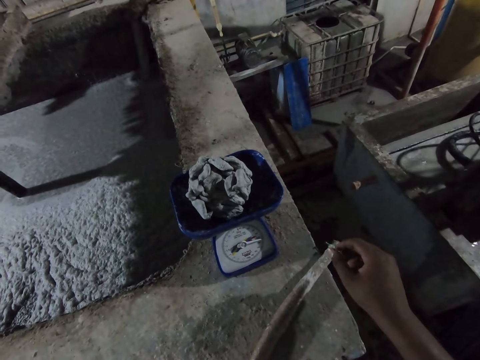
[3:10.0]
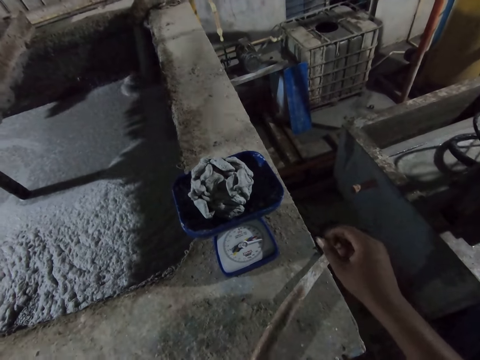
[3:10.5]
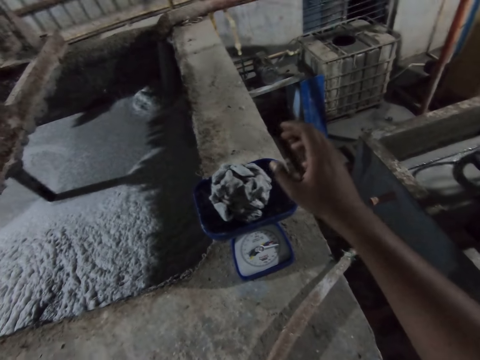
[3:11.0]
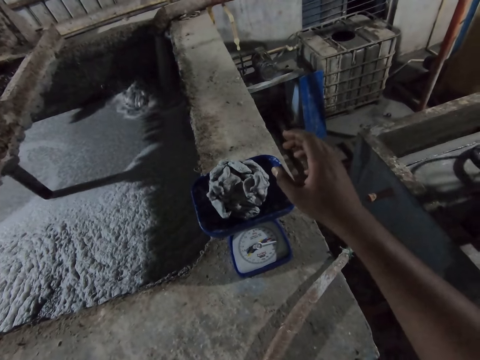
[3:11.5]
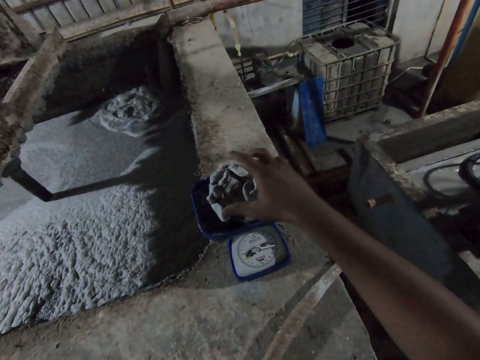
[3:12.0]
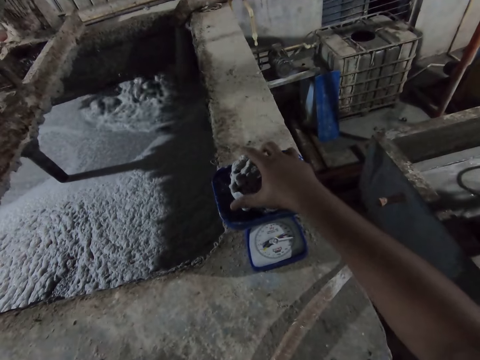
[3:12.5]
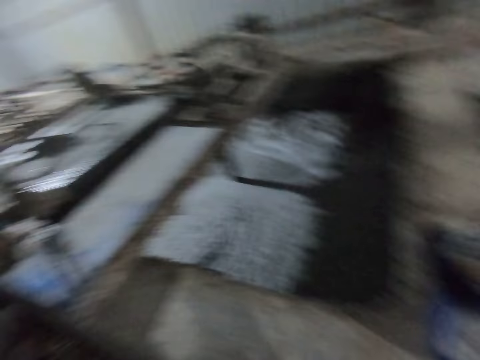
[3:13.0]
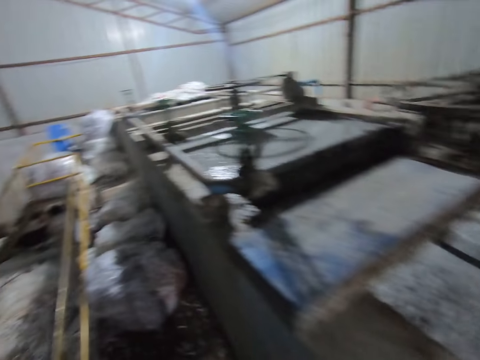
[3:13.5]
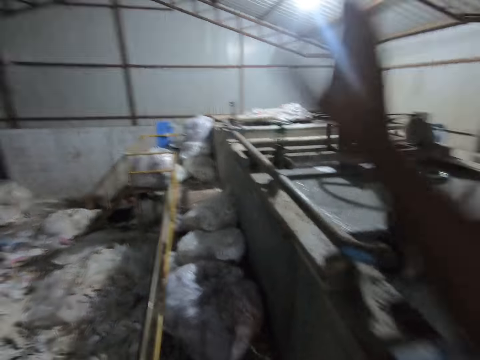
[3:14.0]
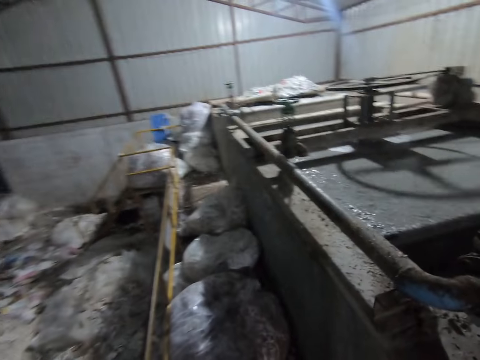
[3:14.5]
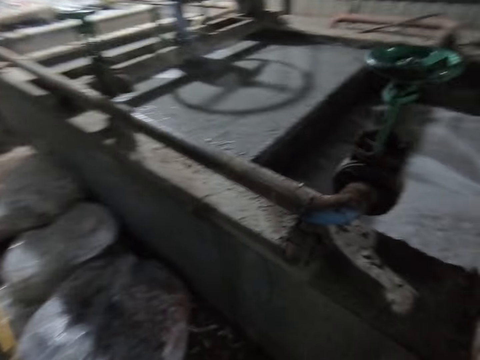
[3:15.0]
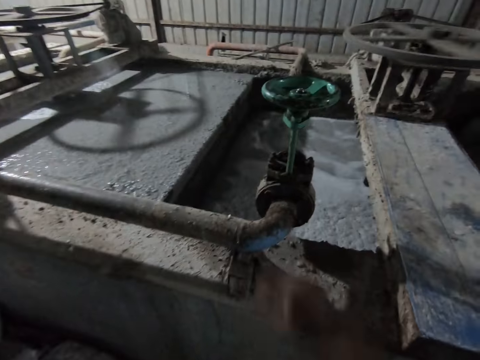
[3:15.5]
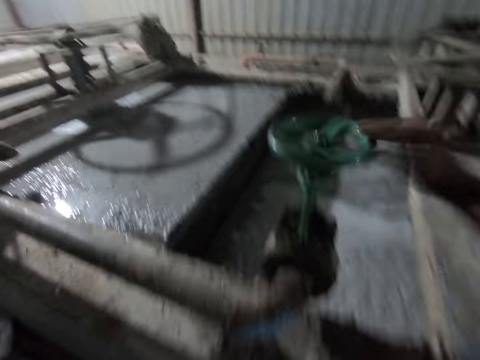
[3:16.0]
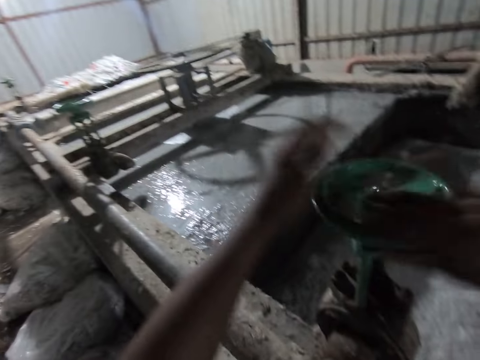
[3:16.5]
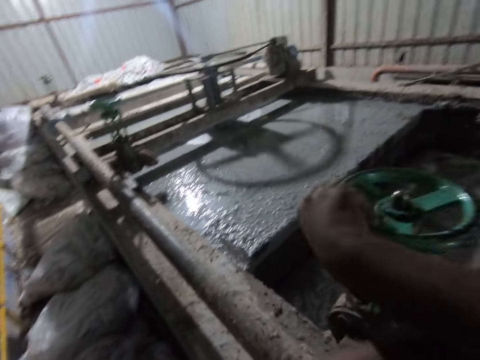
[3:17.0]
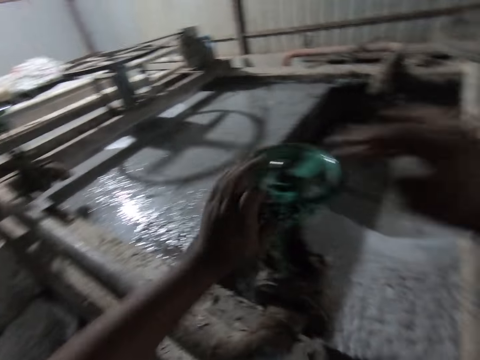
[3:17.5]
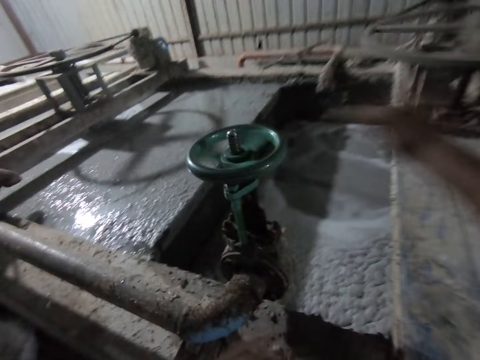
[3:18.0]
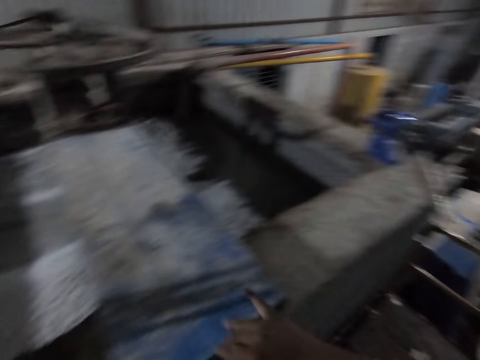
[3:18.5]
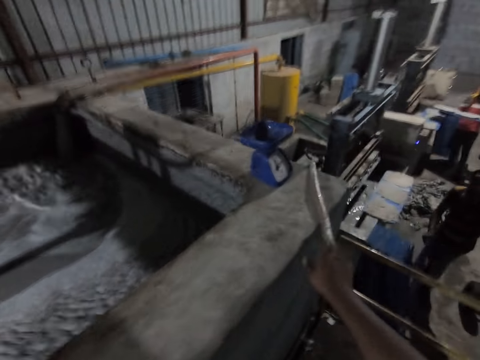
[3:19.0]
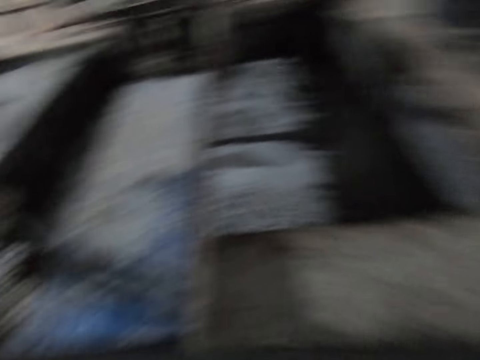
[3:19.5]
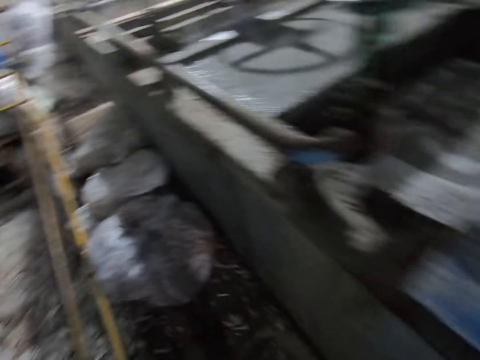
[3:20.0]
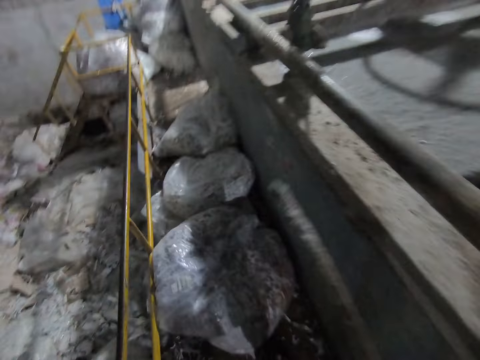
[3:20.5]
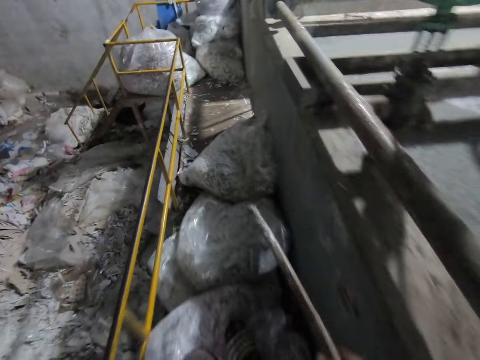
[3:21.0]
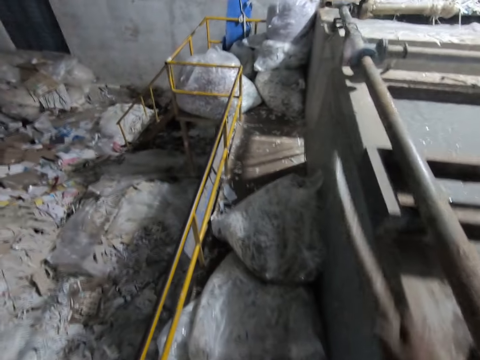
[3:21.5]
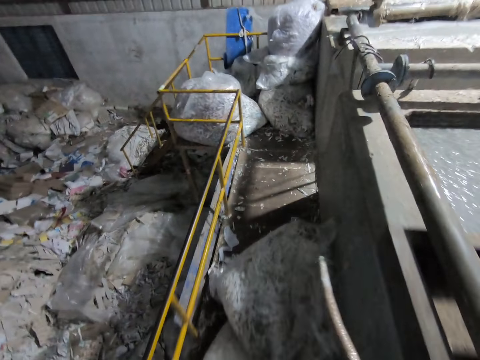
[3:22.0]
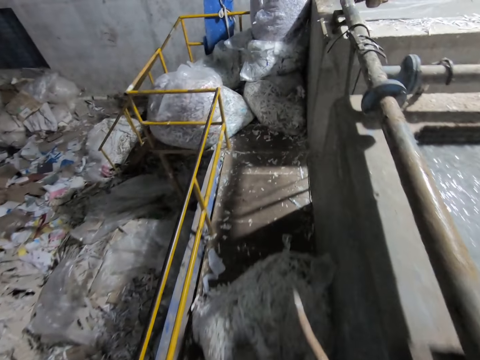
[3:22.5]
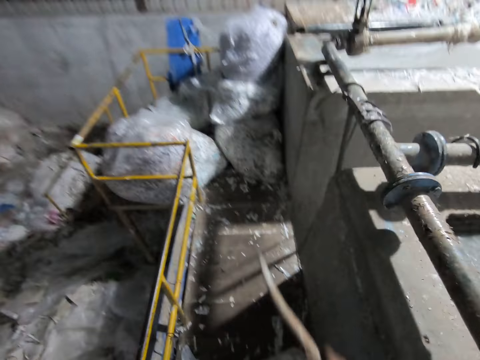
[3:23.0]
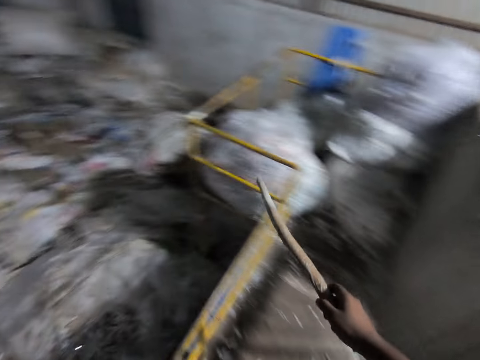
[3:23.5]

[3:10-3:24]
The camera wearer removes the squeezed egg tray from the scale with his right hand. He throws the squeezed egg tray with his right hand. He turns a wheel with his right hand. He opens a tap. He turns the wheel with both hands. He picks a stick from the platform with his right hand. He walks towards some switches in the warehouse.

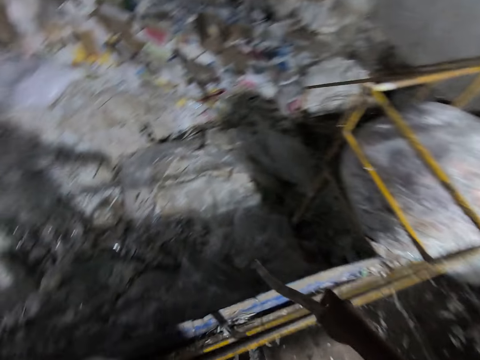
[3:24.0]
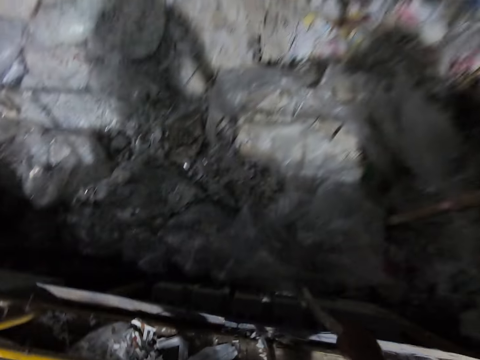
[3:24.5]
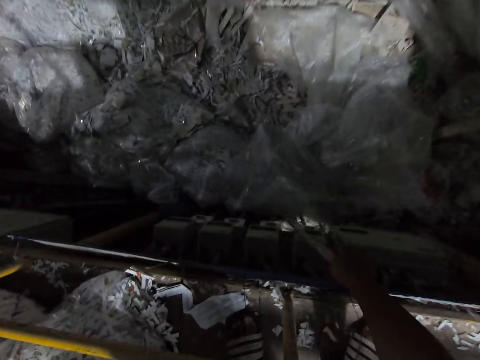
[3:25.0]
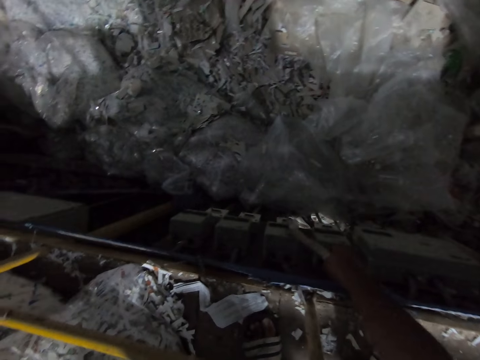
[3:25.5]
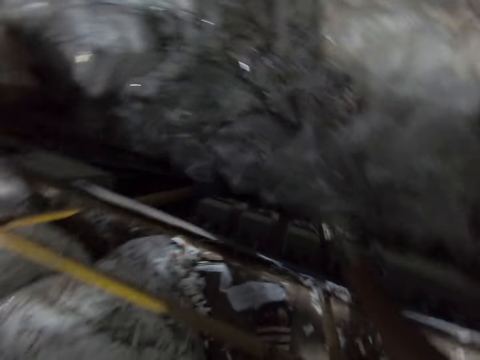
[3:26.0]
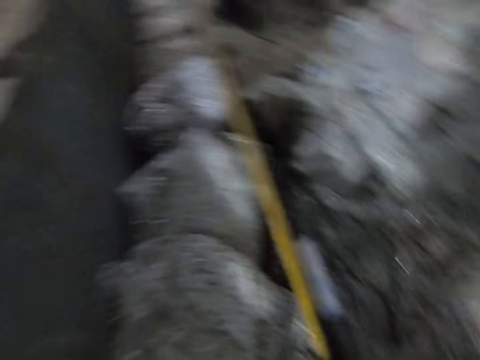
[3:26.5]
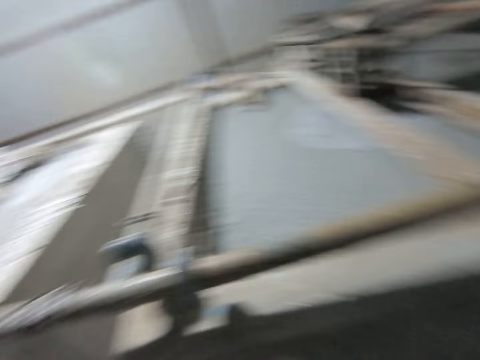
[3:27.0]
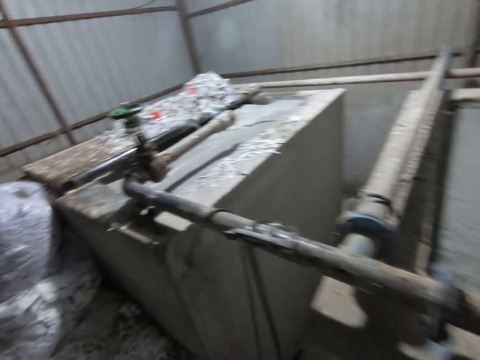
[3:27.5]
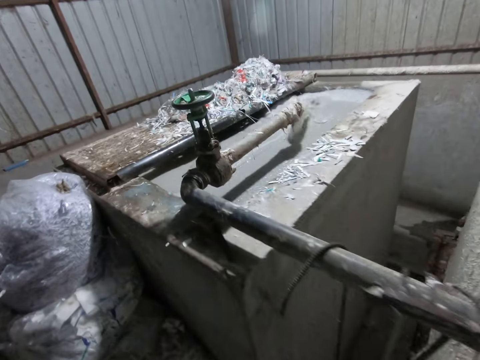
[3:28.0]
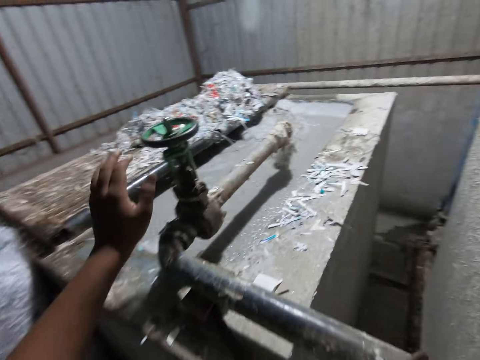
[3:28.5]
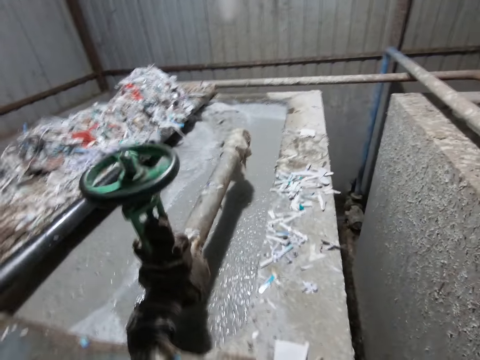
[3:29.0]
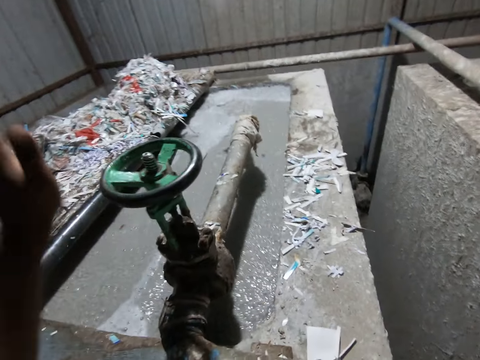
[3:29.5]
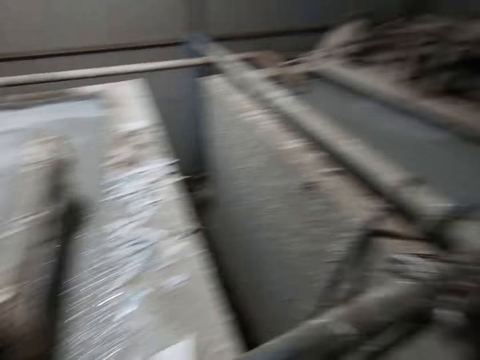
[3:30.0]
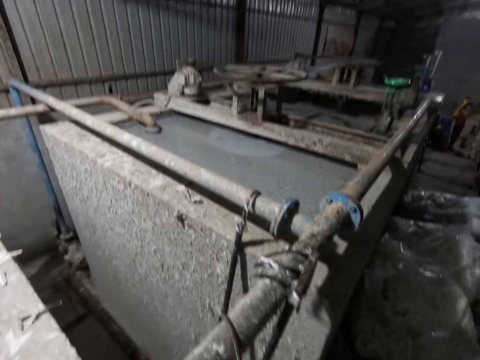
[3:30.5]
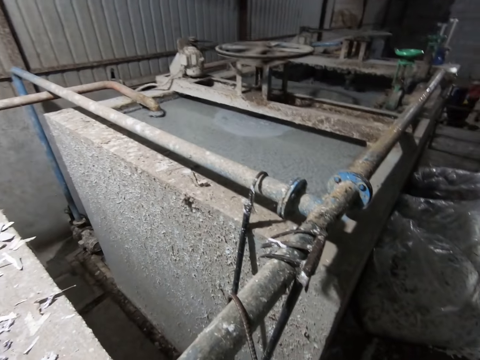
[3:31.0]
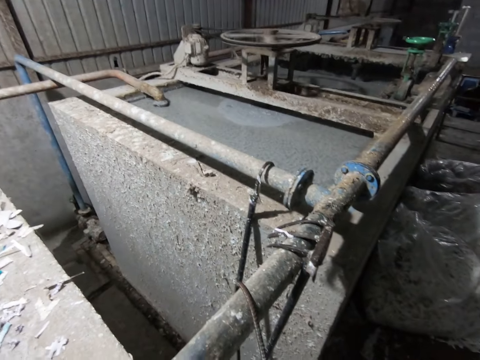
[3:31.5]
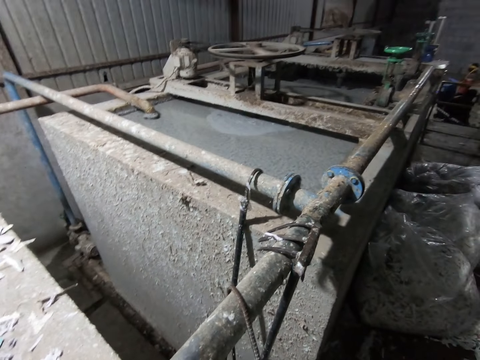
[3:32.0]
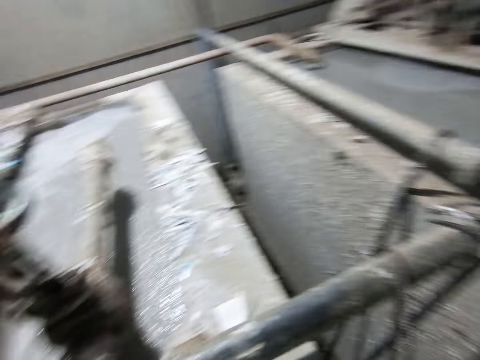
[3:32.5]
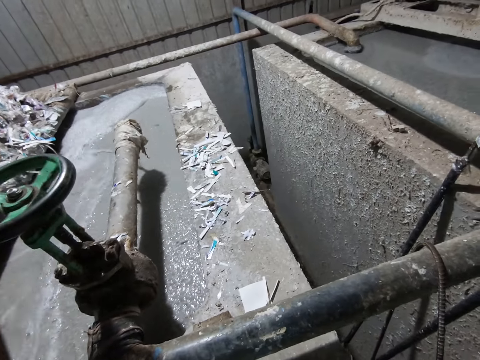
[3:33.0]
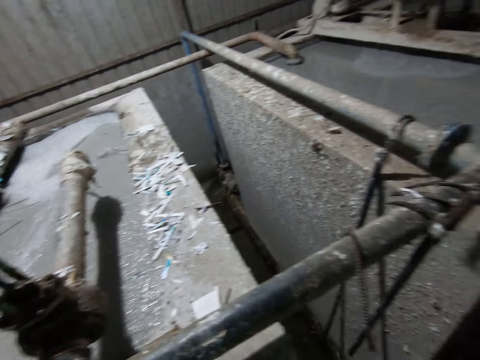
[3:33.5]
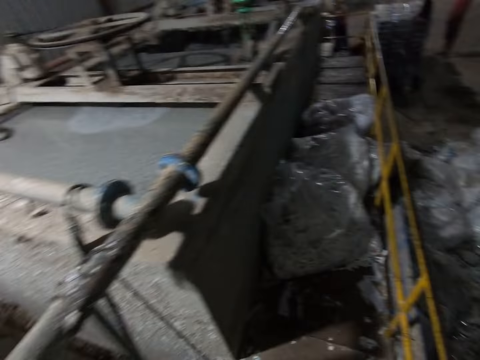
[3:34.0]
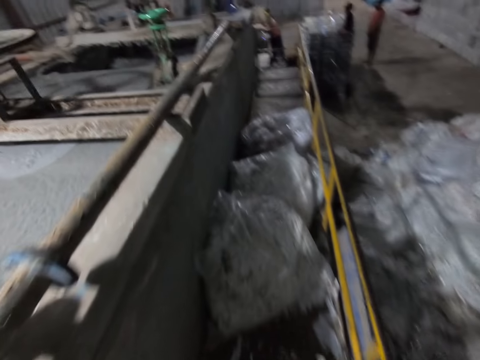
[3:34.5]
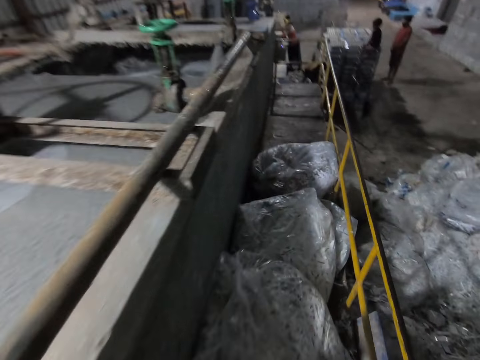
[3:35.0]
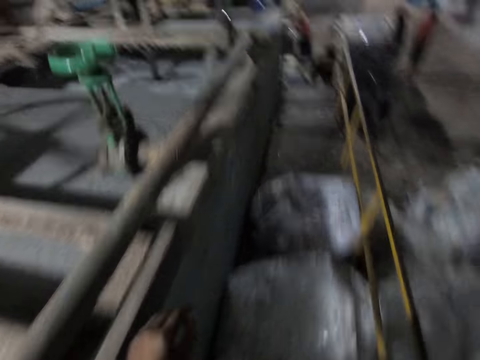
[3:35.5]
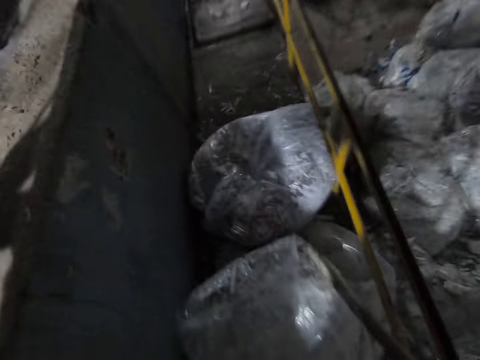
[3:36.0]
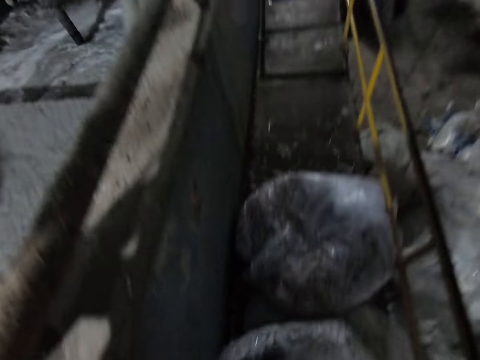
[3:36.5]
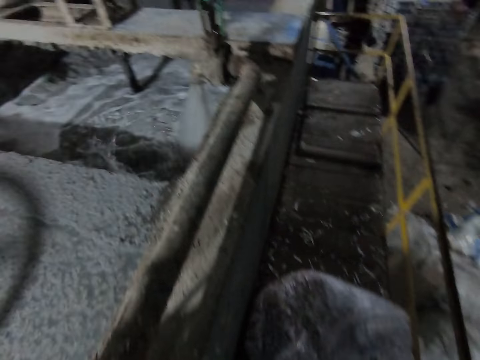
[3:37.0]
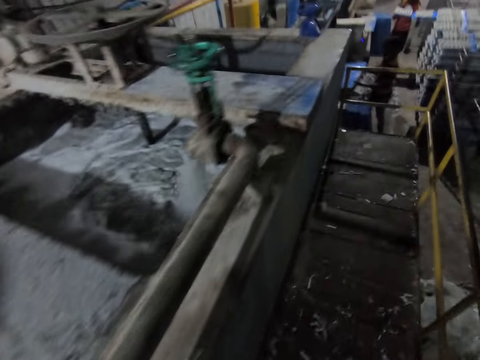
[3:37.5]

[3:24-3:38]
The camera wearer presses a switch with the stick in his right hand. He walks in the warehouse. He turns the wheel with his left hand. He opens a tap. He walks towards the edge of the railing in the warehouse.
